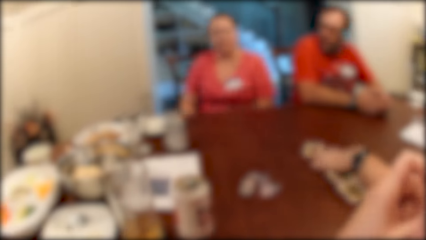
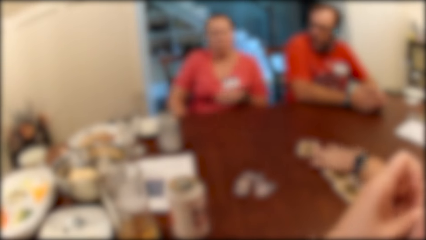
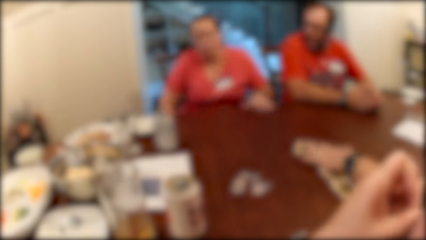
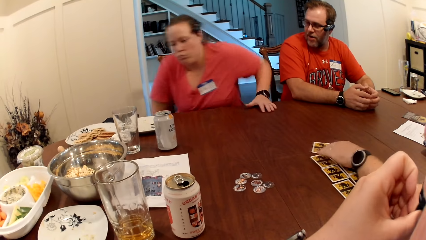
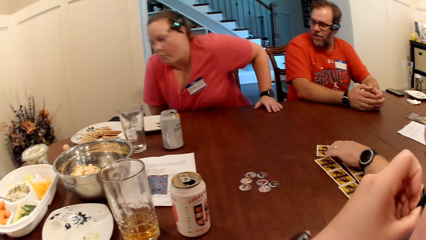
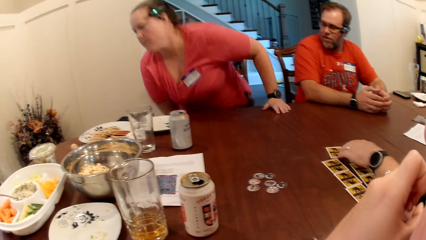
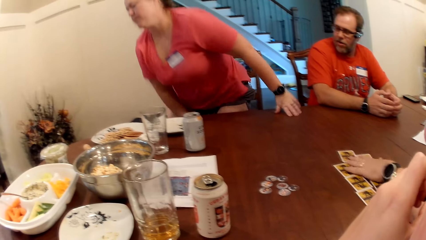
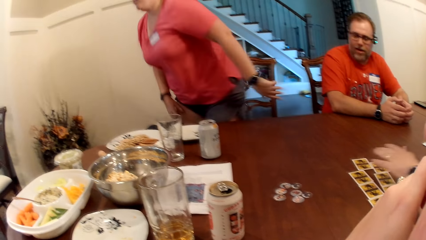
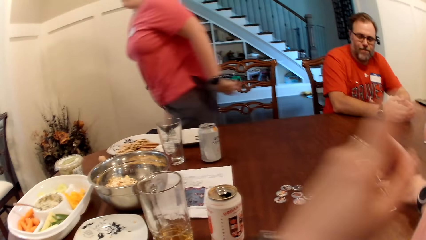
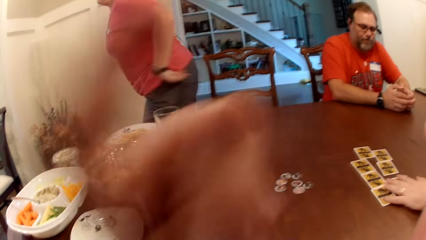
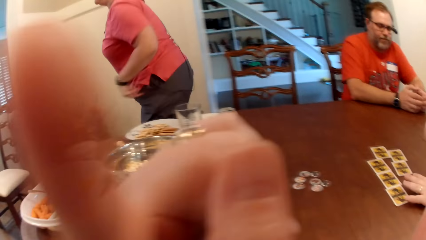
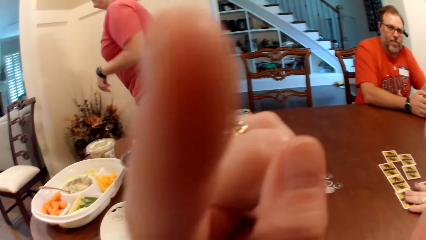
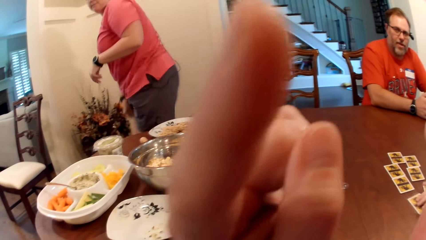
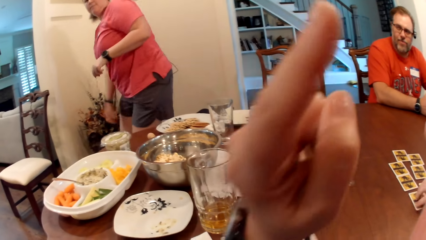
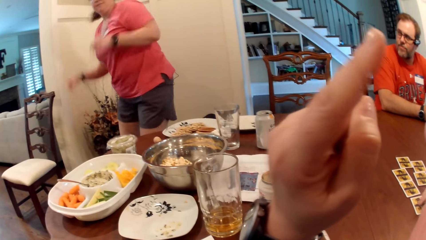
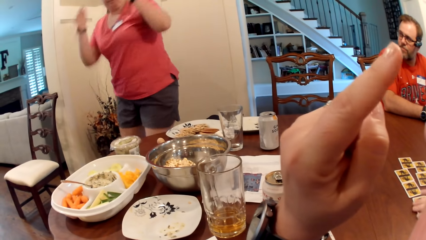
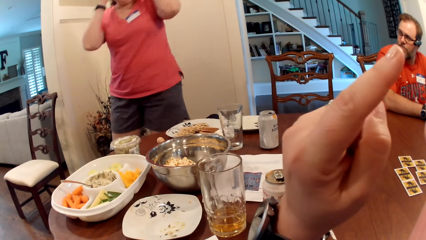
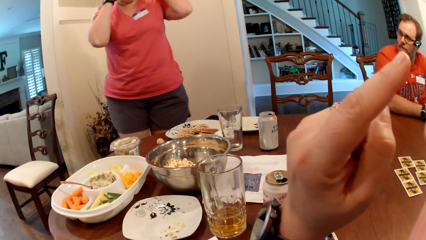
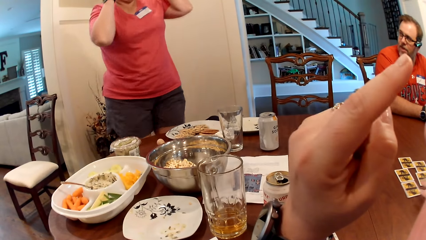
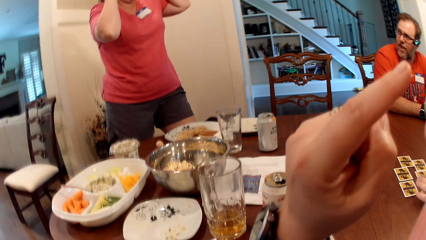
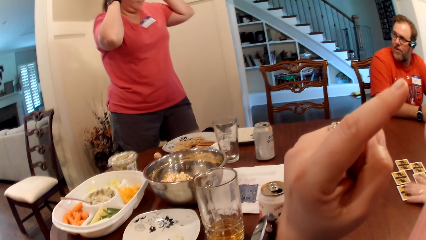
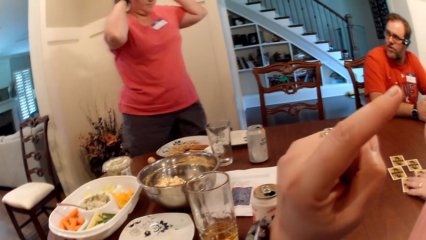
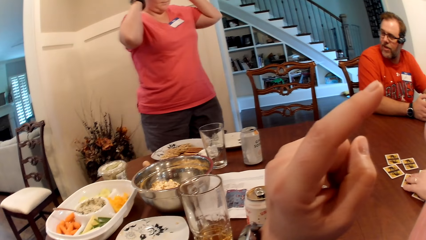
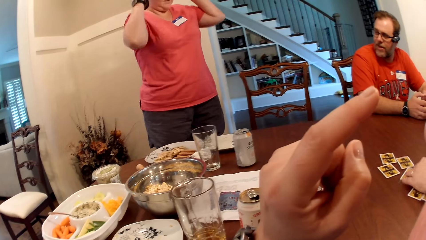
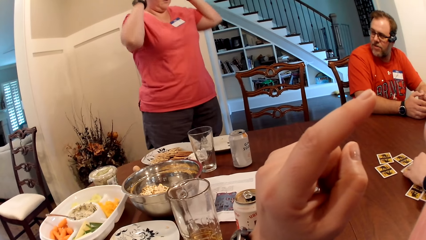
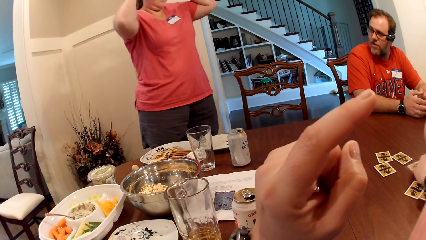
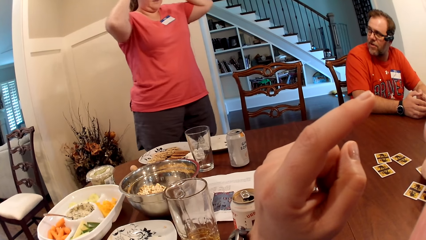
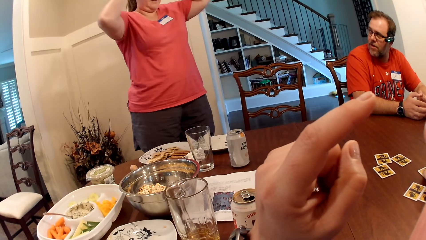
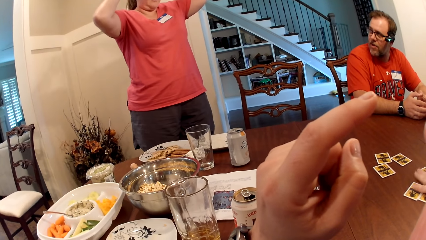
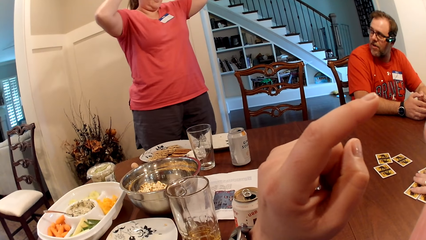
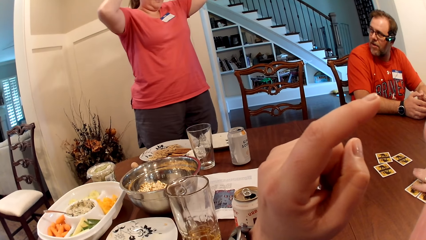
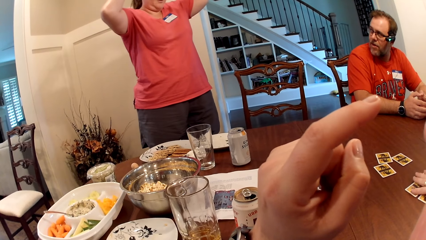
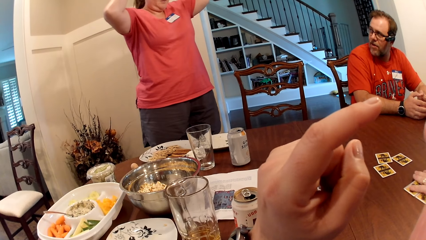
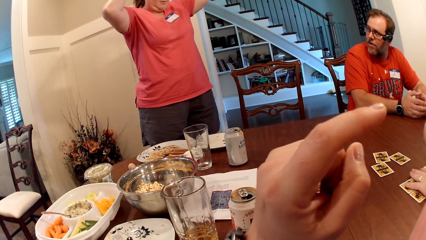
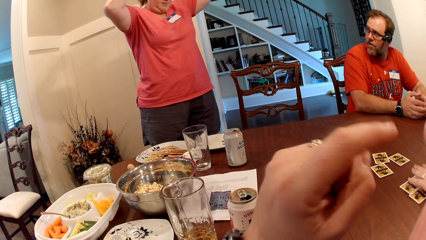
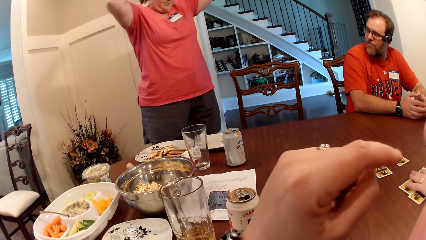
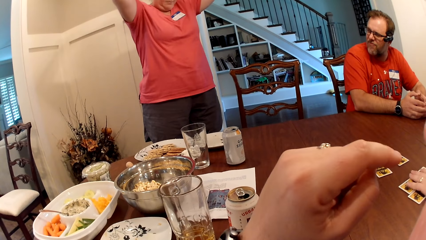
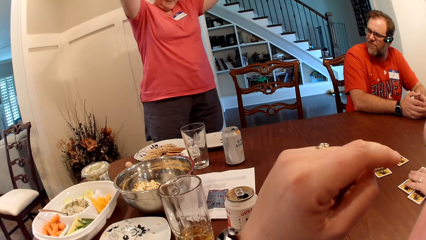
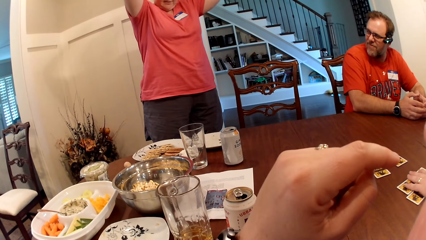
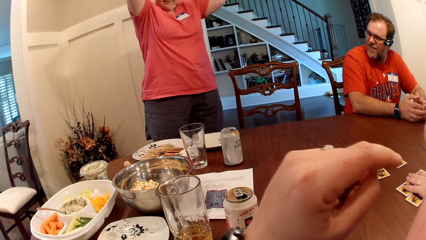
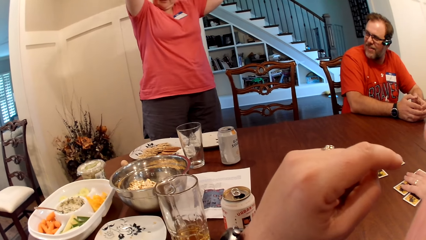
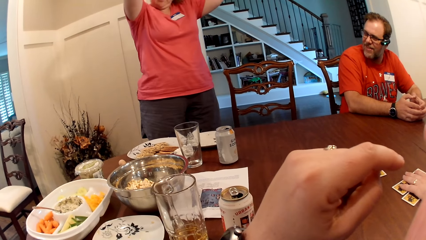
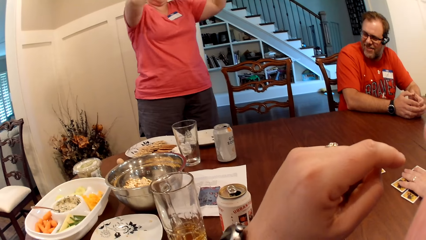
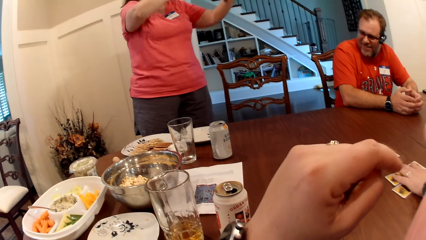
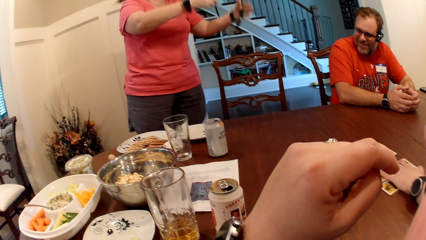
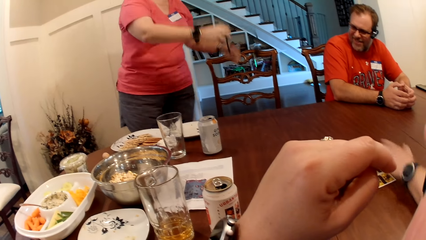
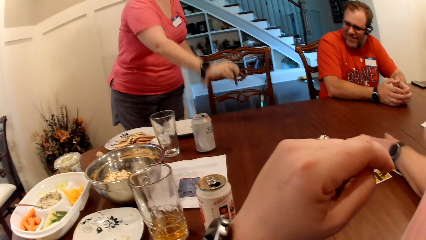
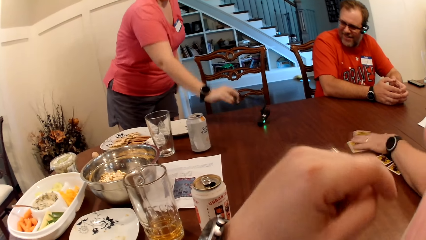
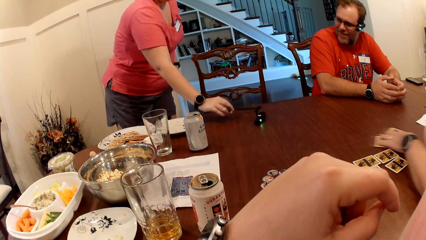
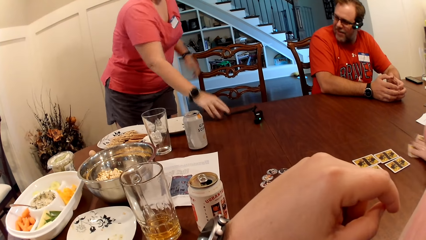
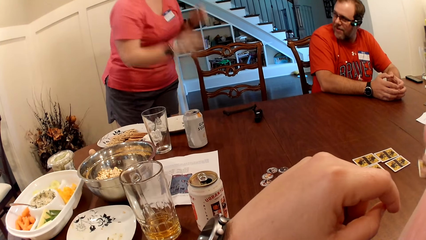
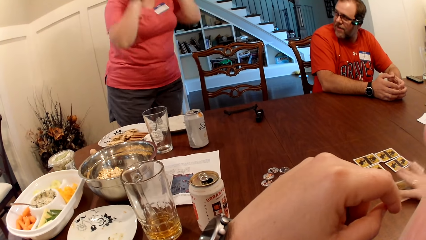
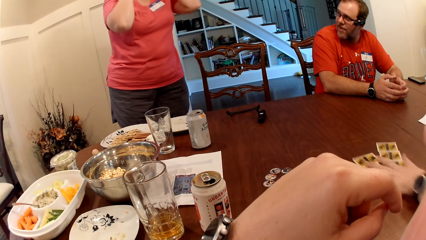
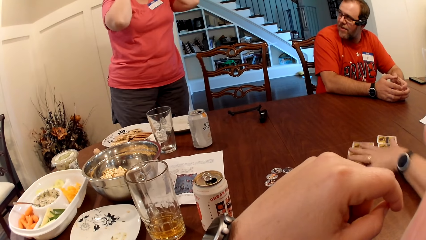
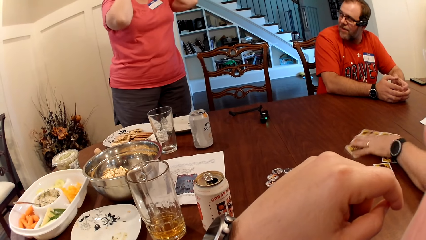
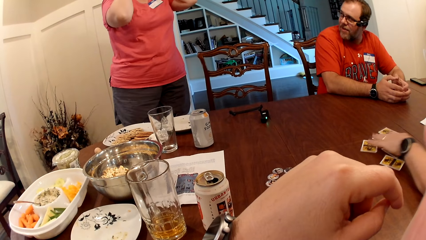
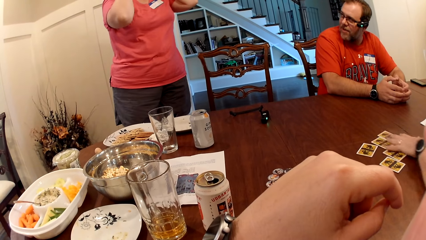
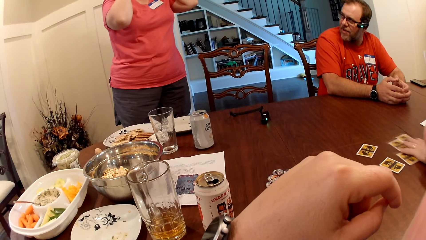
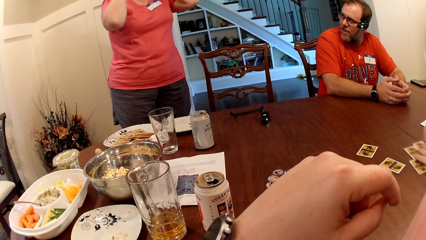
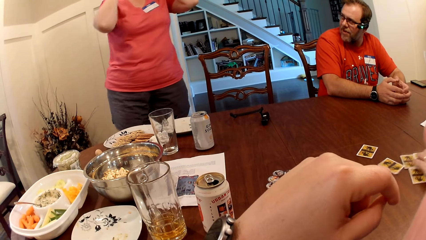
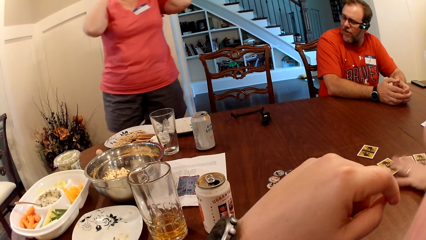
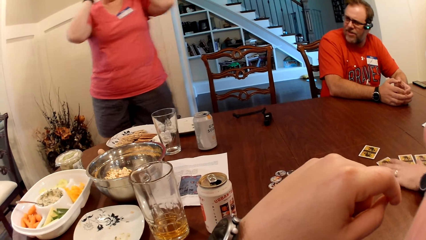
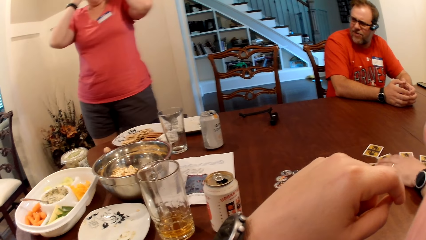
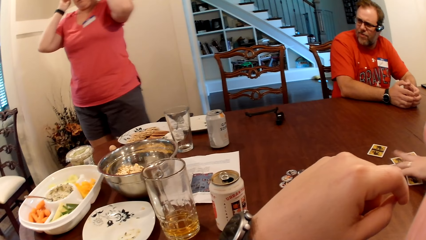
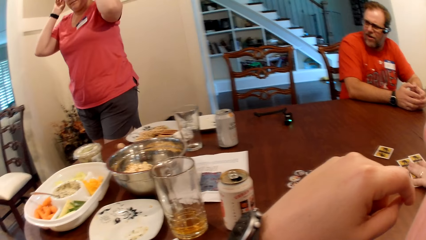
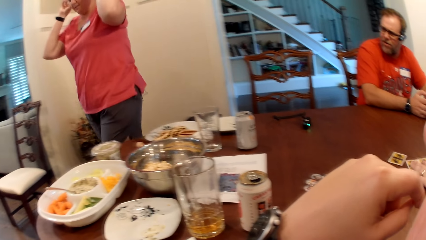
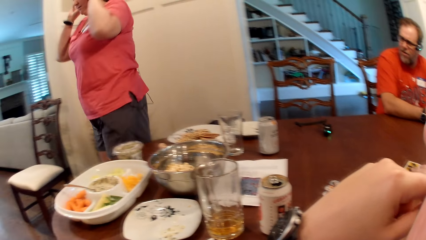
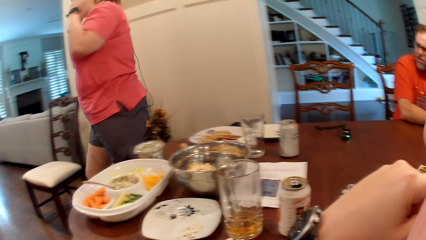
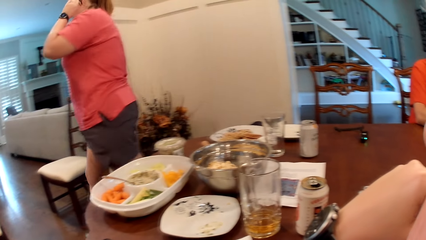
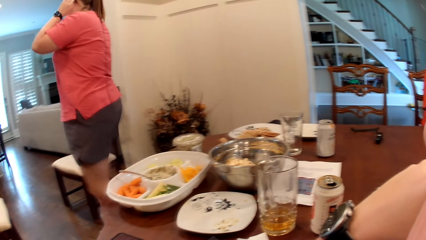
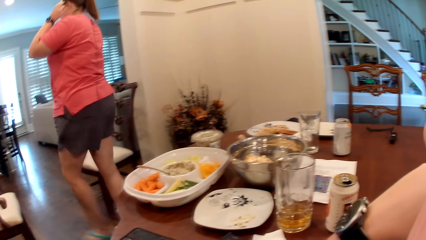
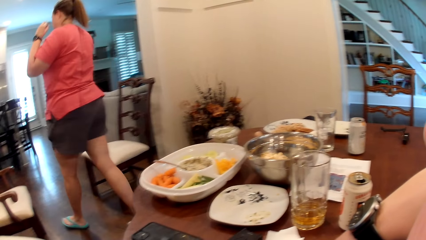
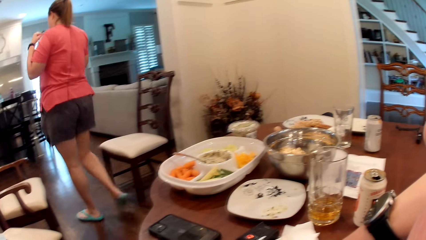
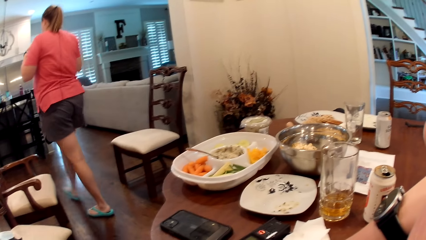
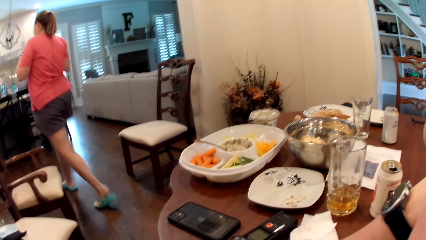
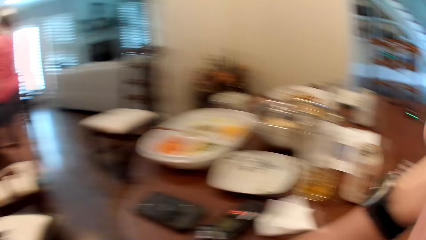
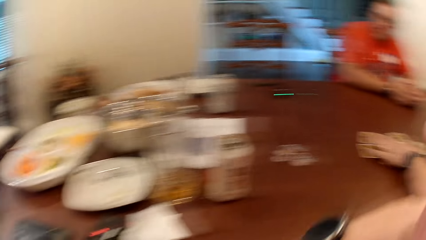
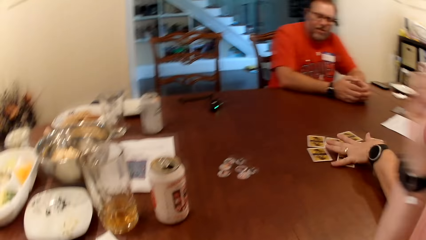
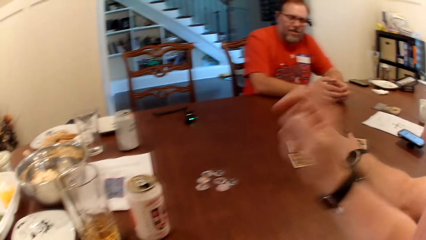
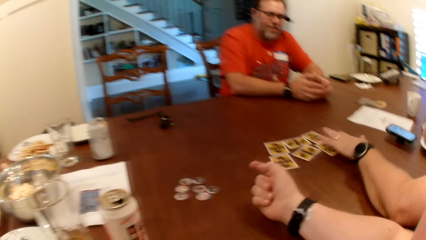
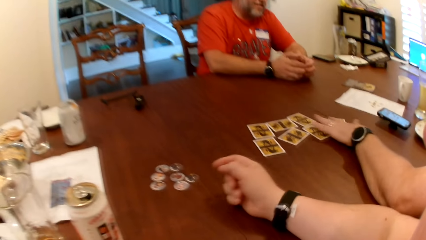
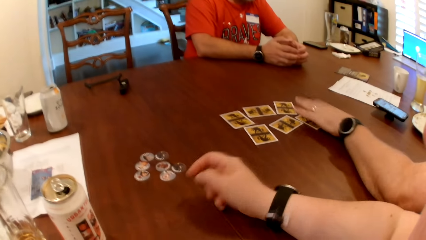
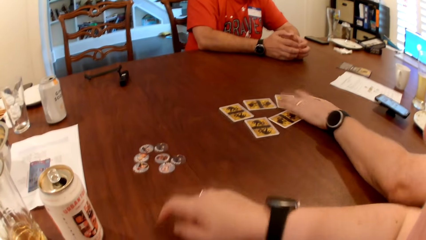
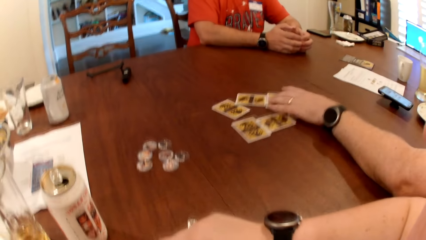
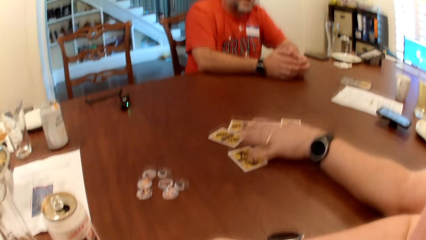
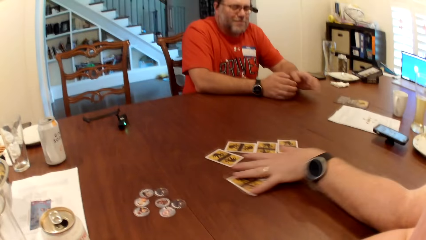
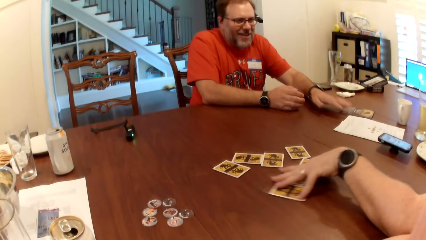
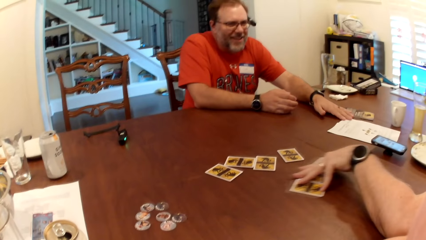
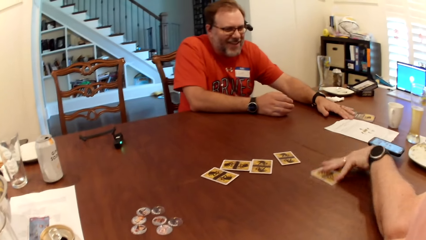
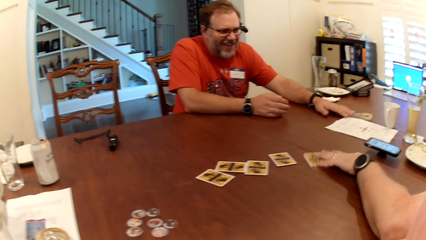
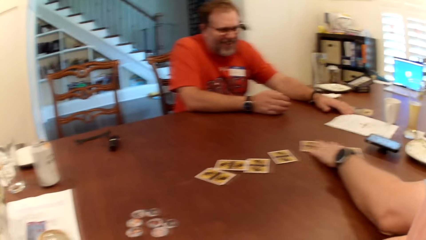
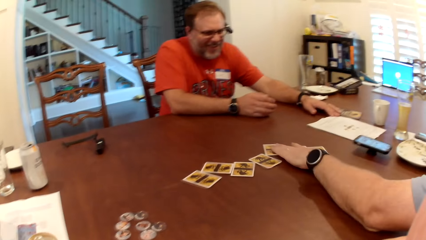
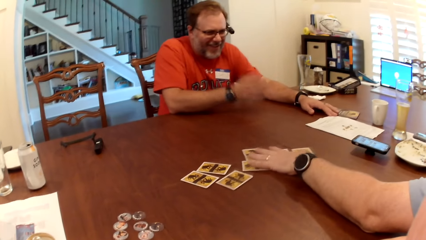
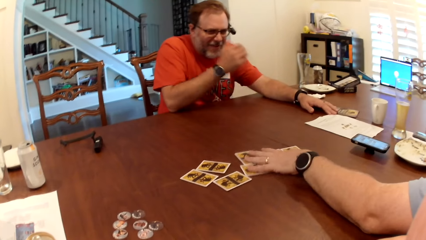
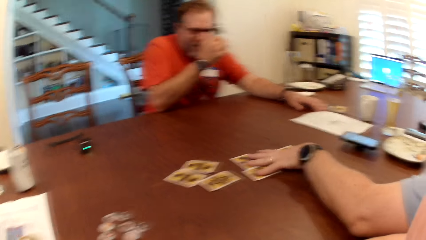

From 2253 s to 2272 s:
The woman places her left hand on the table. The man converses with the woman. The woman converses with the man, stands up from a chair and removes her left hand from the table. The camera wearer removes her left hand from her right hand, converses with the woman and raises her left hand. She points up. The woman removes the camera on her head with both hands, removes her left hand from the camera and places the camera on the table with her right hand. The woman walks out of a dining room through a corridor. The man converses with the woman, another man and the camera wearer. The camera wearer places her right hand on the table. She moves her hand. The first man adjusts some paper on the table with his left hand and adjusts his glasses with his right hand.
